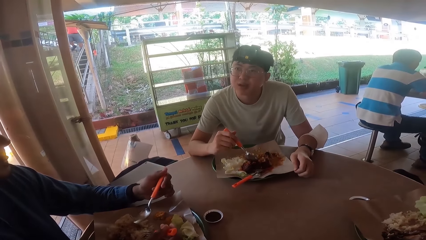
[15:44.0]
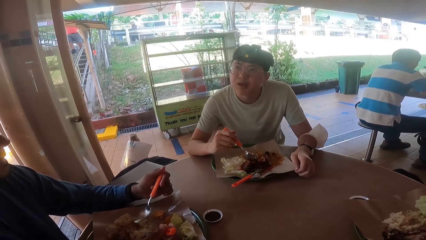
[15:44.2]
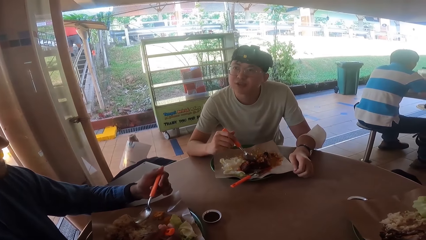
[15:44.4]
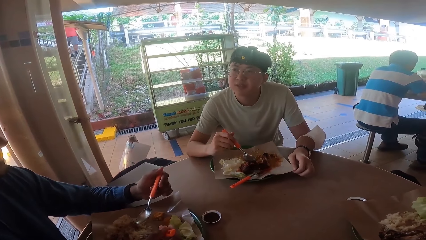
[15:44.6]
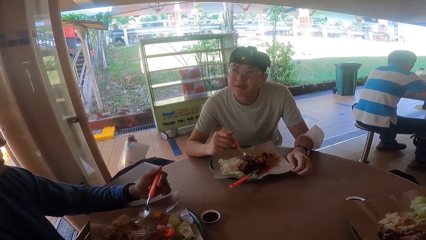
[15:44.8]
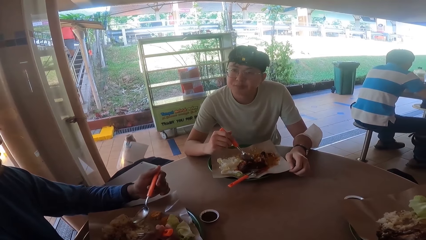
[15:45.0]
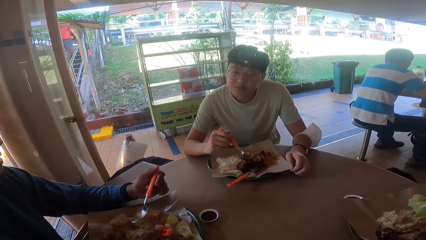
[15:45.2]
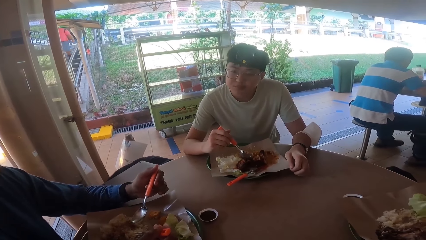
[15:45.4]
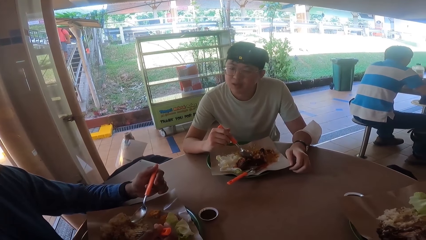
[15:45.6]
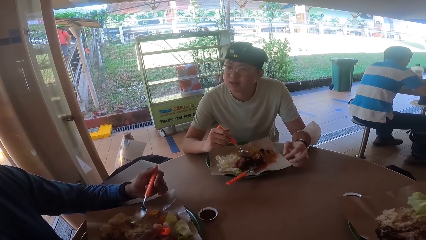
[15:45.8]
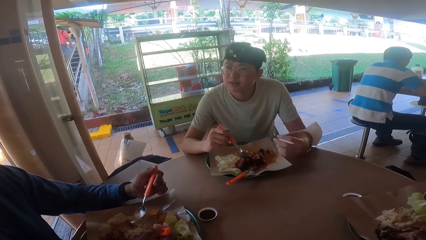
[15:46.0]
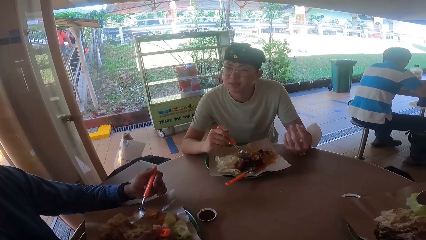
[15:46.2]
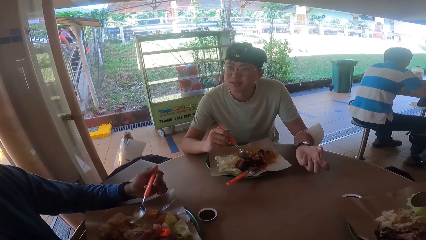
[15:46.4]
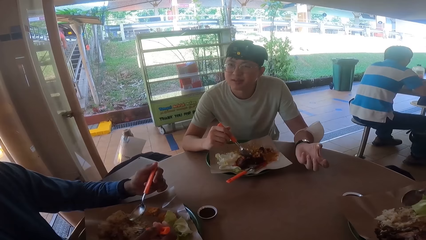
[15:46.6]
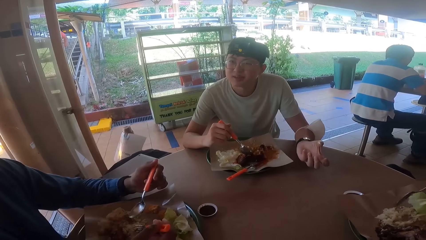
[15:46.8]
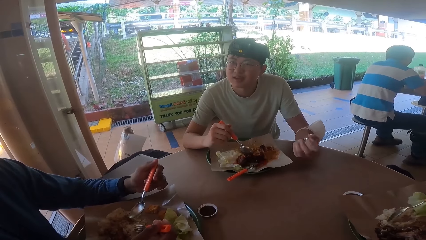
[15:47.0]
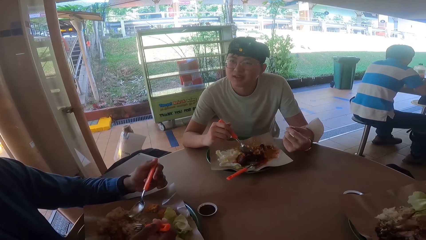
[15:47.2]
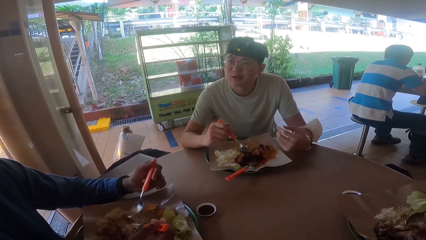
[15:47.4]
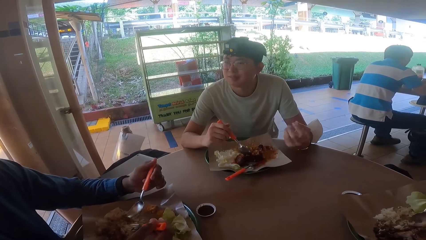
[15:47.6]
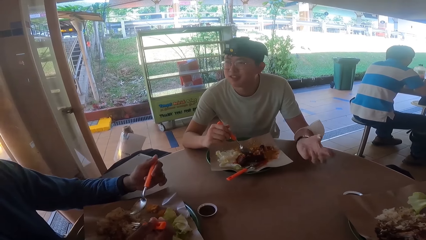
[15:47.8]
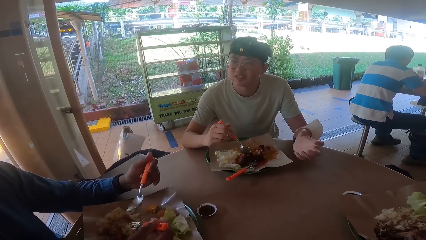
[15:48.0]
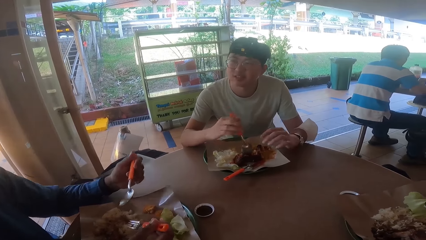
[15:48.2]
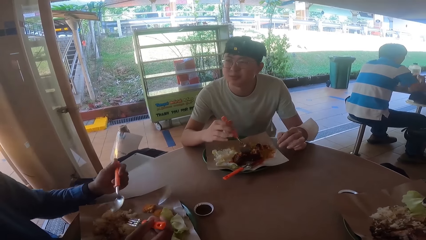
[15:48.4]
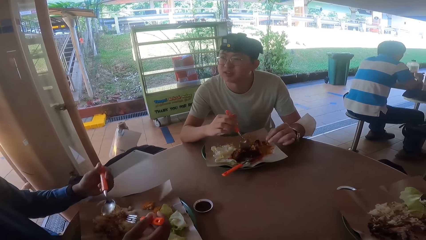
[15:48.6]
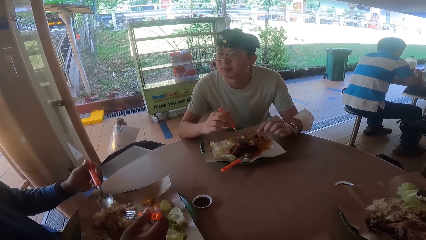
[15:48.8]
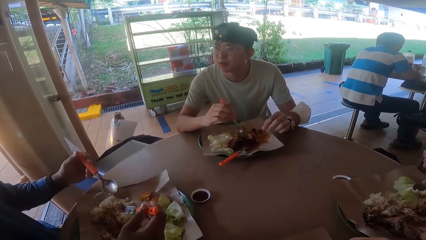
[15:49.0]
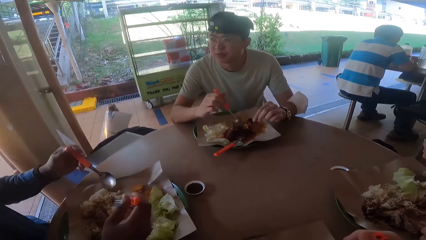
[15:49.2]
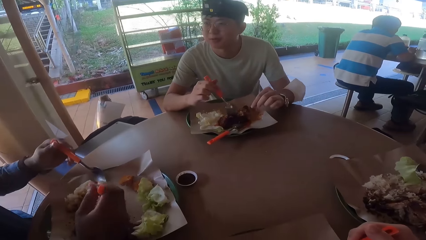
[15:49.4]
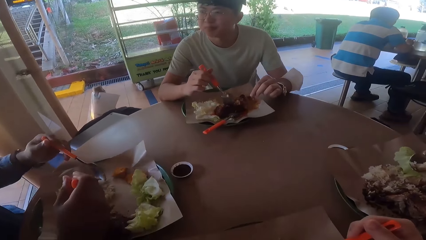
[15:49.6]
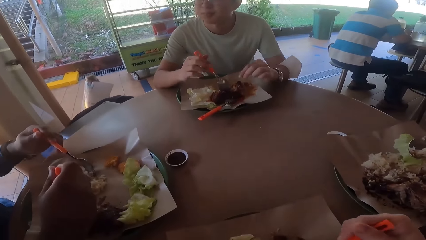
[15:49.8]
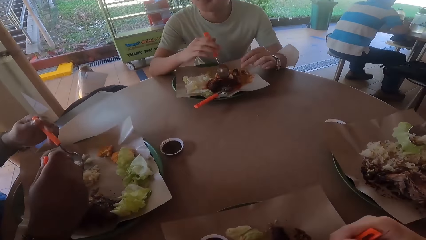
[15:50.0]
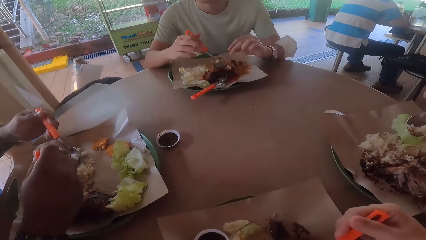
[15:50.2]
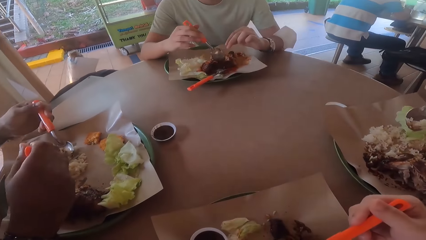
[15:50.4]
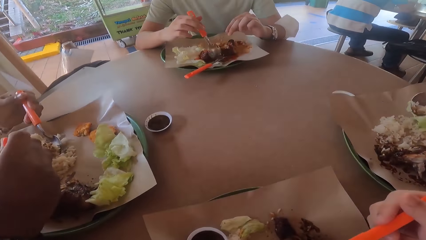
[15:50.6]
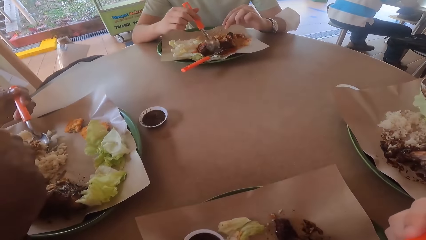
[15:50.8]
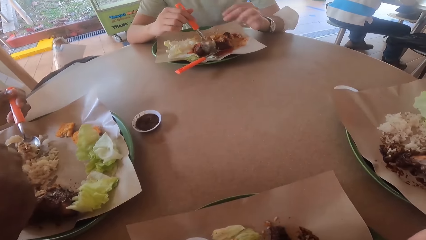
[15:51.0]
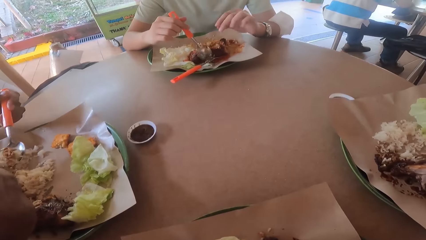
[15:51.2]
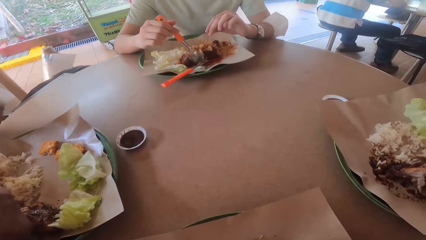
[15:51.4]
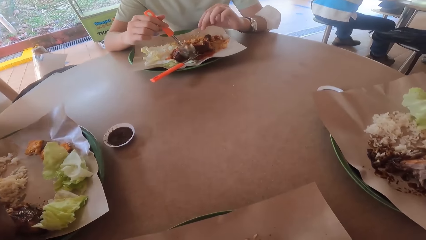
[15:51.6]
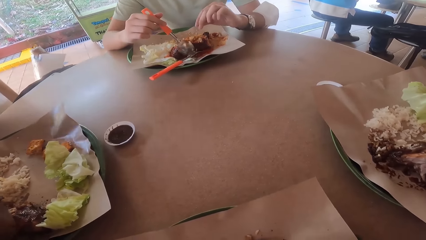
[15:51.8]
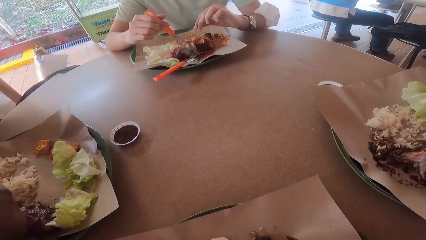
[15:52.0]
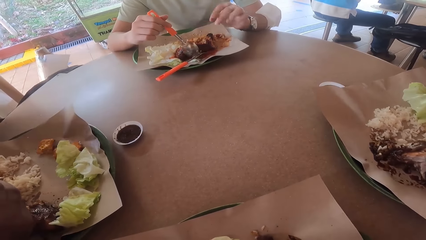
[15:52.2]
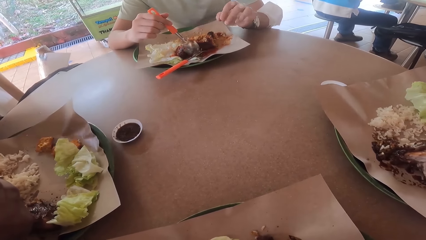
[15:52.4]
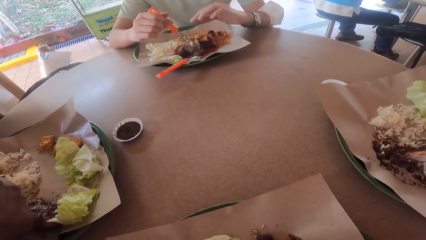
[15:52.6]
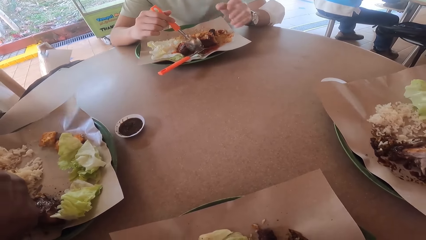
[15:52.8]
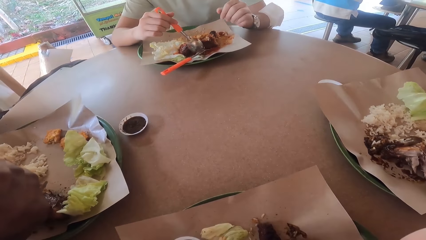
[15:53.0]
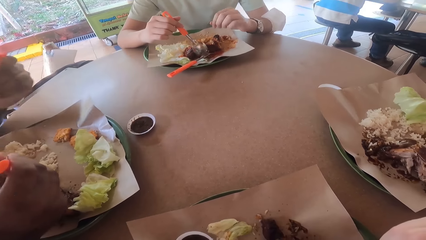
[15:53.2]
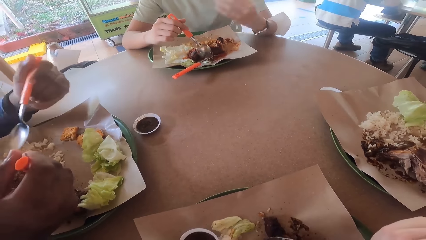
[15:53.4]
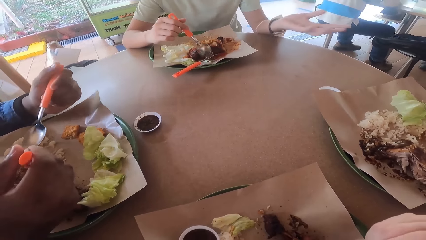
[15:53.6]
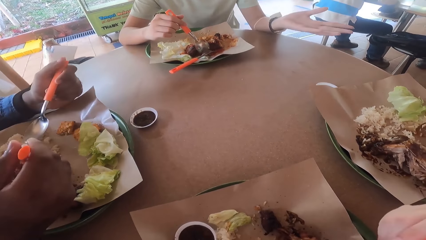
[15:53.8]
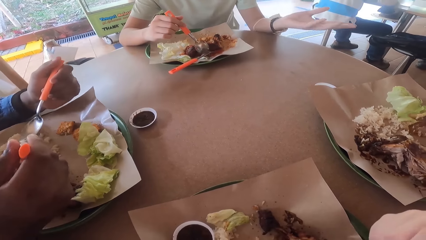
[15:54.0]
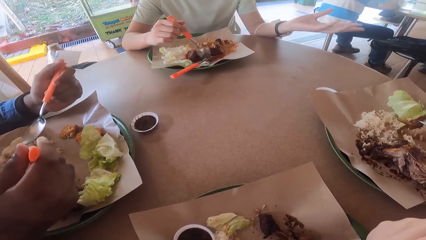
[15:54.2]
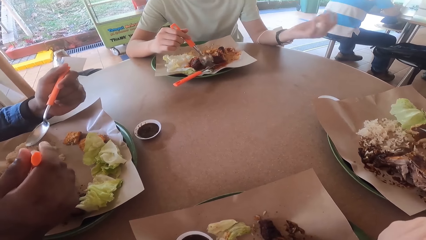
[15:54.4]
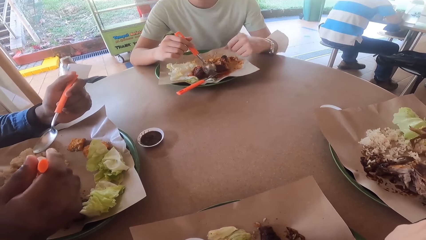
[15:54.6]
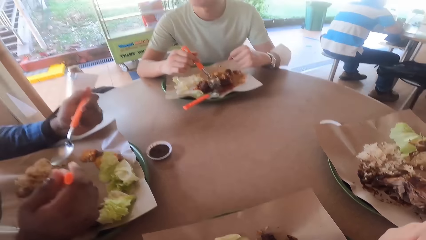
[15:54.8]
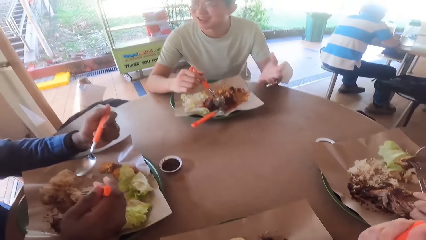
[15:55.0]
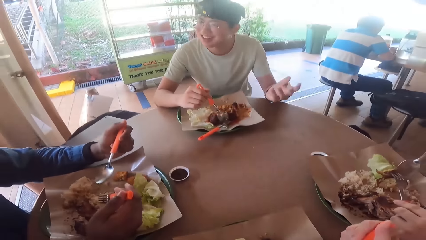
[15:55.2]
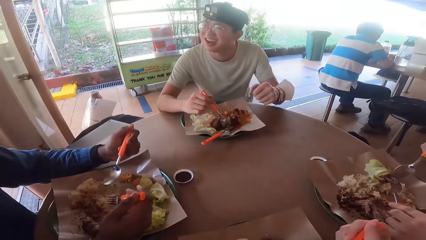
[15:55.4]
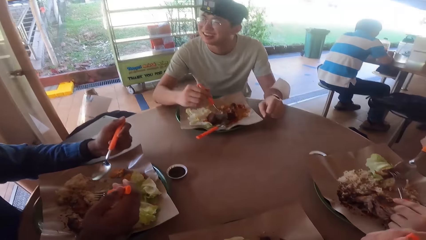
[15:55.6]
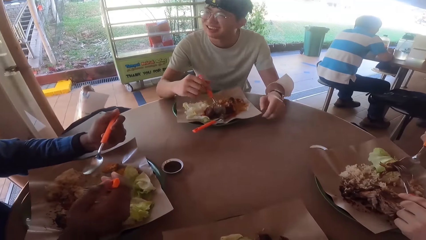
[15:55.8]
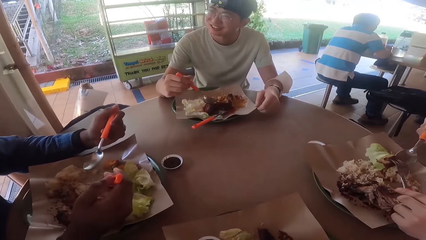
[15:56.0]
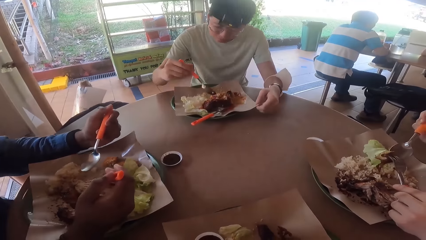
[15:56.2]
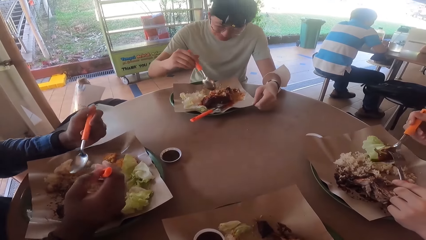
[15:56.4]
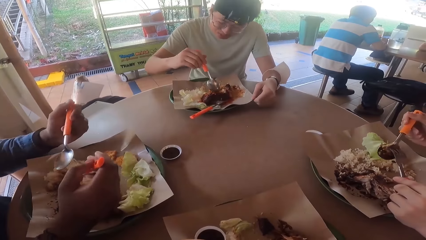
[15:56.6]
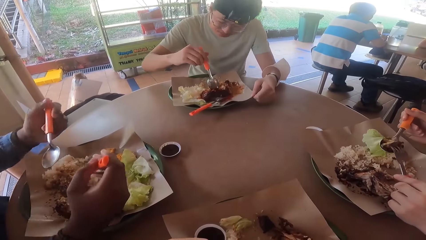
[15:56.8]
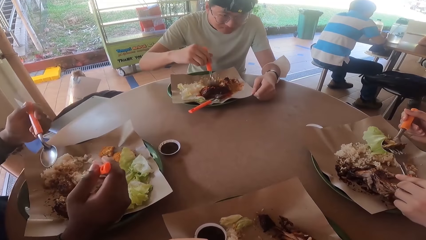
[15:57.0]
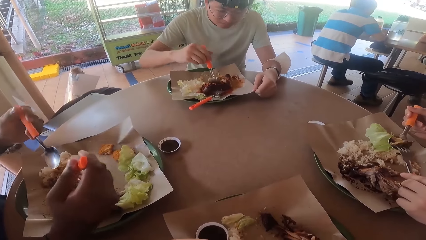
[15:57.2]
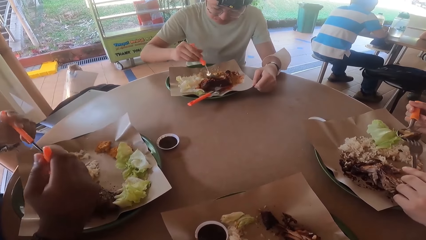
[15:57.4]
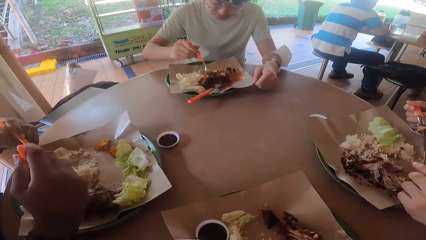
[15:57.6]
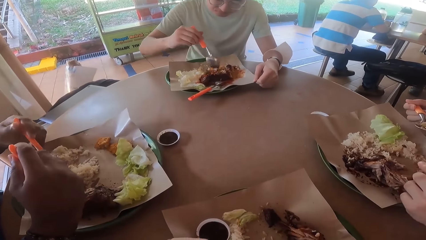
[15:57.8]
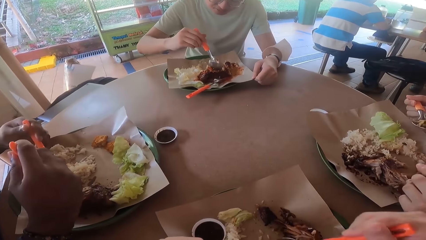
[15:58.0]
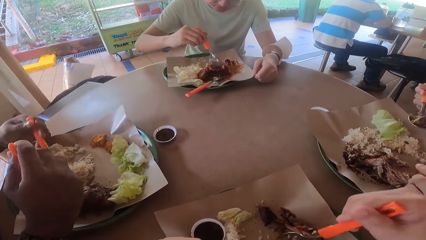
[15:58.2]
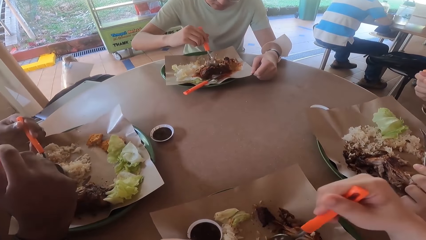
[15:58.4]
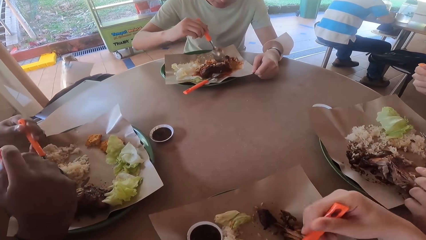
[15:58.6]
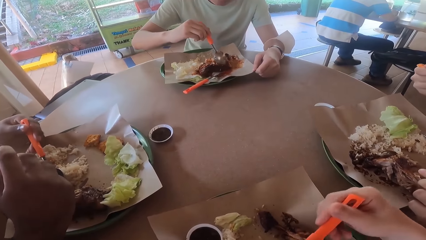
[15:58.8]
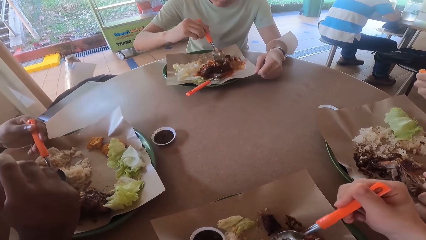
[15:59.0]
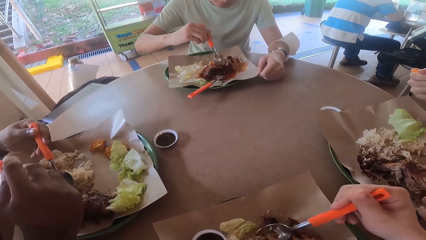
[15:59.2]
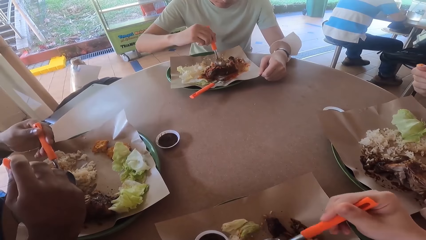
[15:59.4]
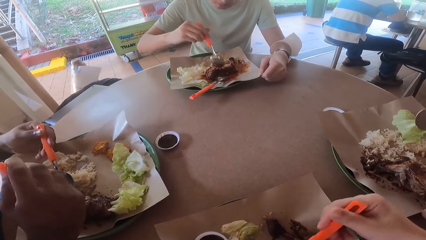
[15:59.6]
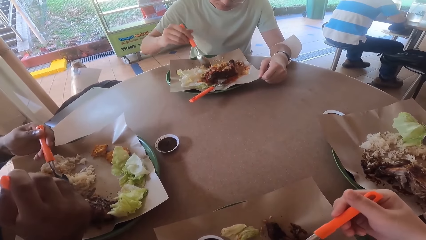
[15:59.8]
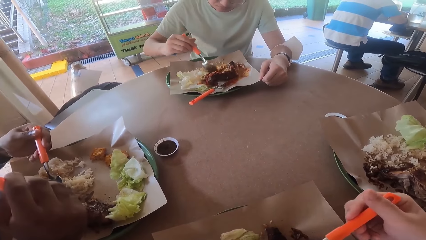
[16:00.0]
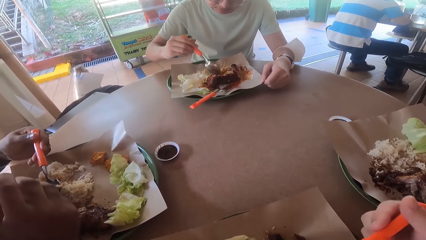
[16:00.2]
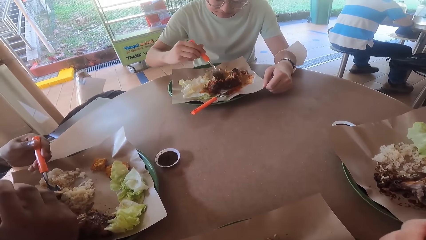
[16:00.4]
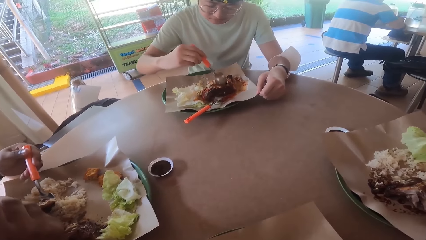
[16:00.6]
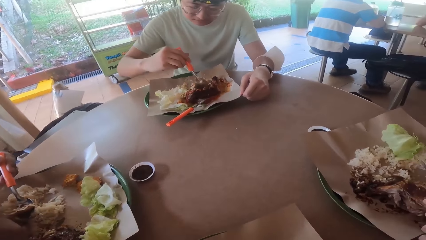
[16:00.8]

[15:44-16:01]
A man holds a spoon. Another man scoops food. A third man holds a spoon. The second man converses with the third man. The camera wearer pokes the food with a spoon. The third man holds the spoon. The second man converses with the third man and takes a bite. The second man holds a spoon and fork and converses with the third man. The third man holds the spoon. The first man holds a fork and spoon. The third man holds the spoon. The second man holds the spoon and fork. The camera wearer scoops the food. The second man scoops the food. The third man cuts fried chicken with the spoon.
